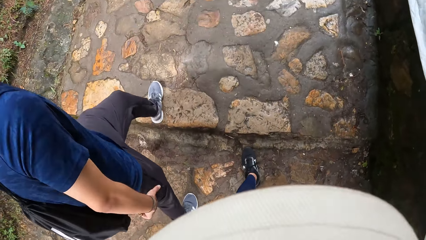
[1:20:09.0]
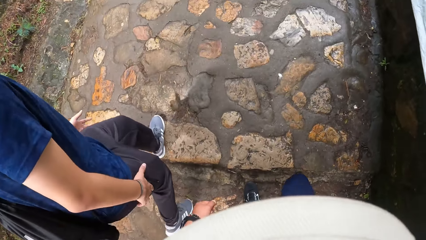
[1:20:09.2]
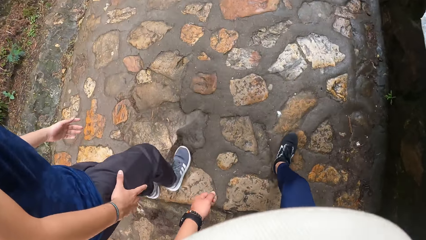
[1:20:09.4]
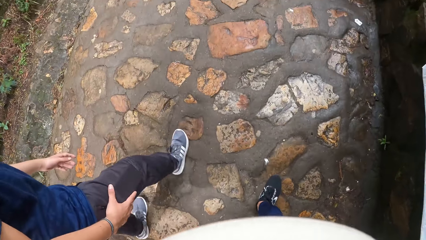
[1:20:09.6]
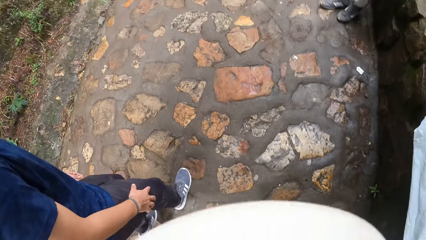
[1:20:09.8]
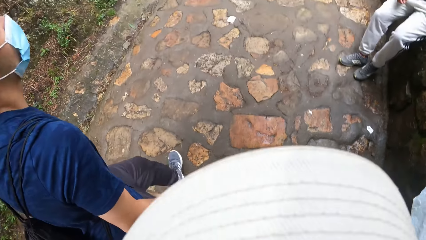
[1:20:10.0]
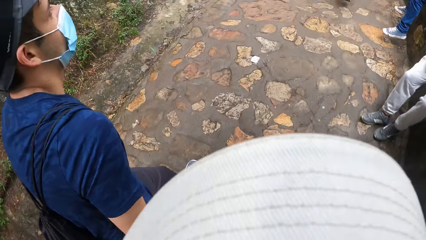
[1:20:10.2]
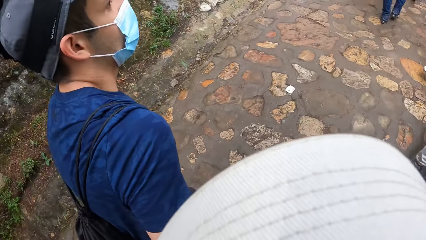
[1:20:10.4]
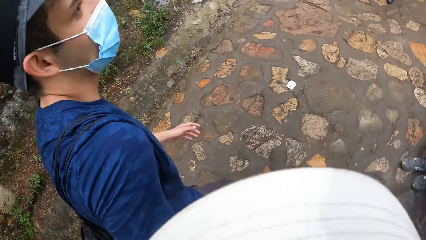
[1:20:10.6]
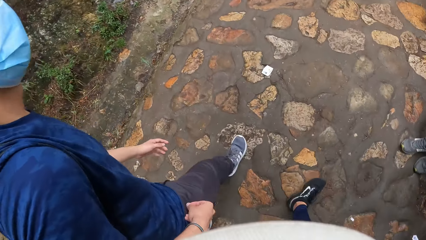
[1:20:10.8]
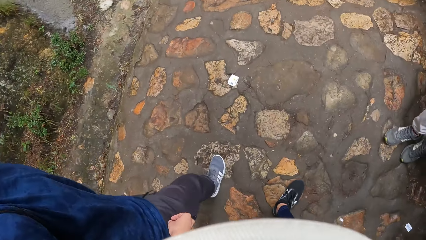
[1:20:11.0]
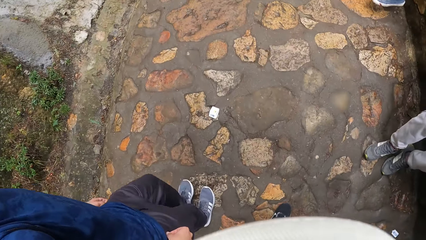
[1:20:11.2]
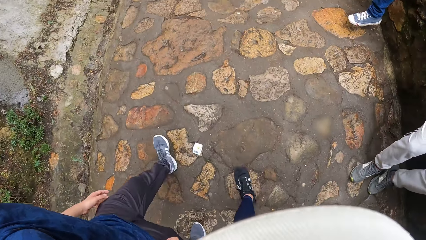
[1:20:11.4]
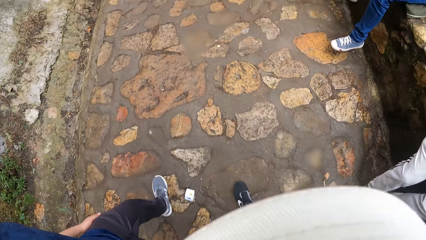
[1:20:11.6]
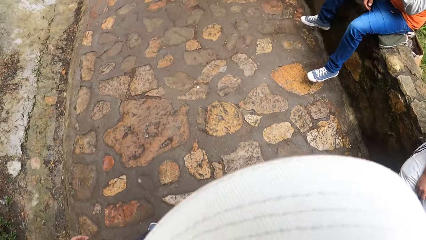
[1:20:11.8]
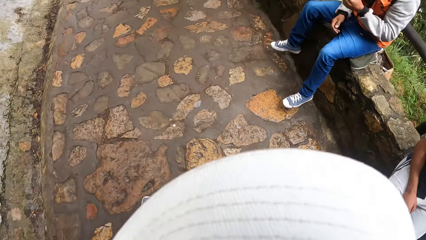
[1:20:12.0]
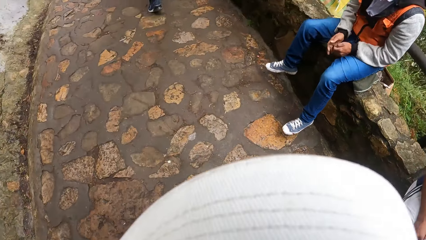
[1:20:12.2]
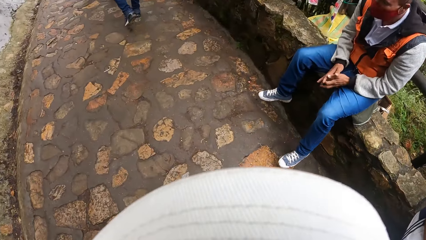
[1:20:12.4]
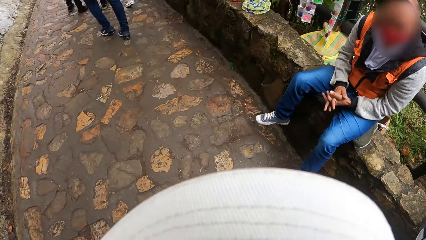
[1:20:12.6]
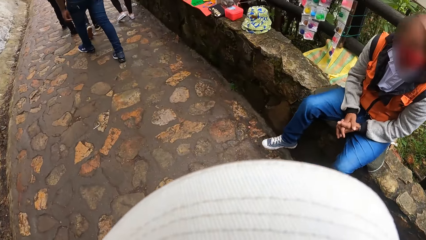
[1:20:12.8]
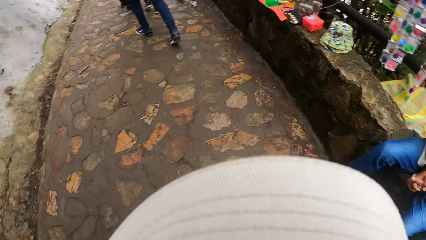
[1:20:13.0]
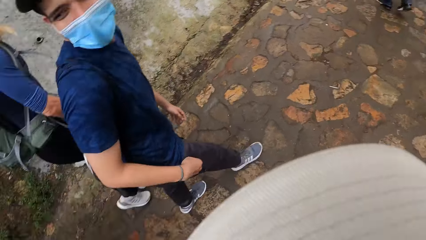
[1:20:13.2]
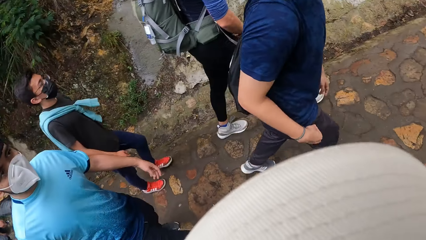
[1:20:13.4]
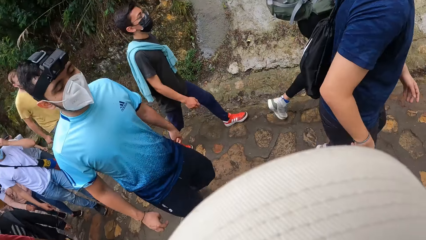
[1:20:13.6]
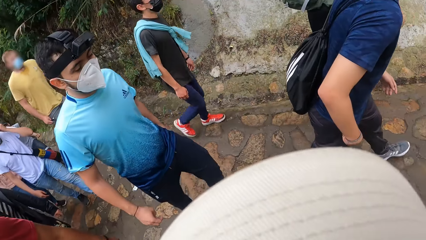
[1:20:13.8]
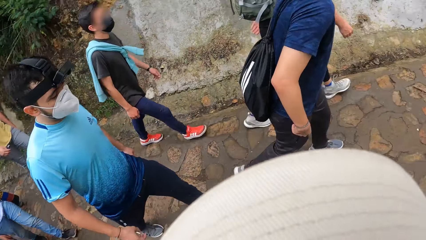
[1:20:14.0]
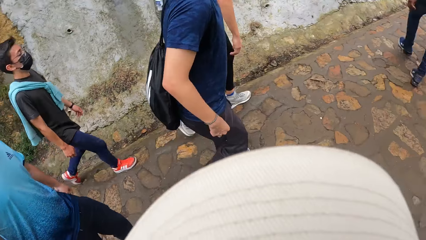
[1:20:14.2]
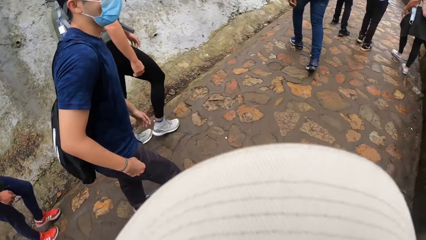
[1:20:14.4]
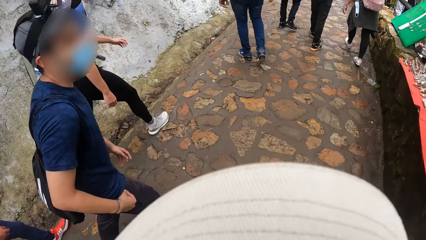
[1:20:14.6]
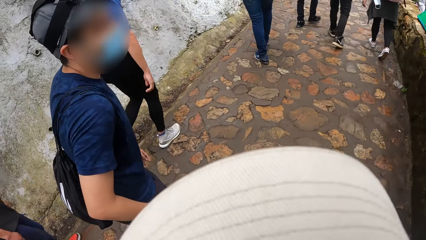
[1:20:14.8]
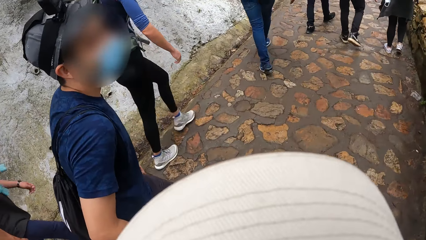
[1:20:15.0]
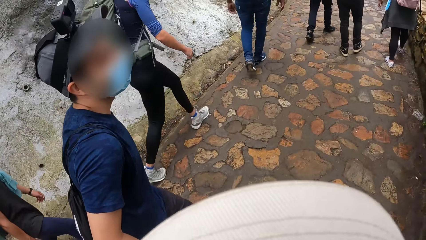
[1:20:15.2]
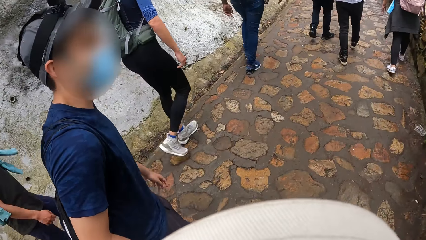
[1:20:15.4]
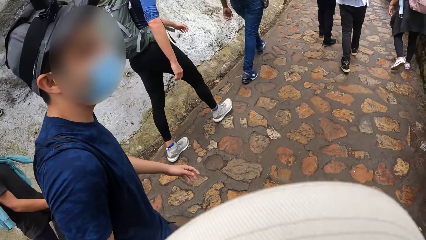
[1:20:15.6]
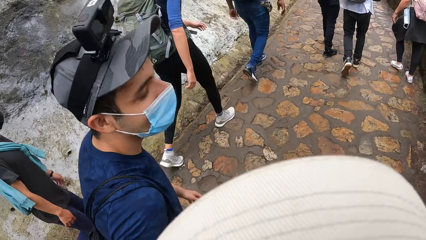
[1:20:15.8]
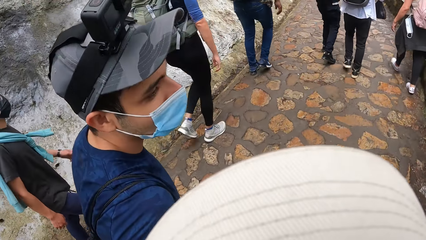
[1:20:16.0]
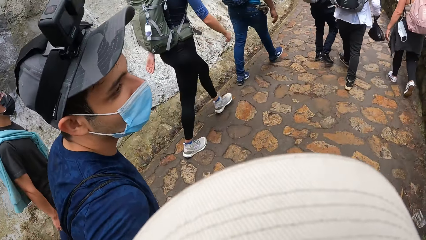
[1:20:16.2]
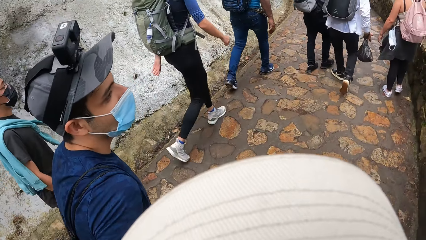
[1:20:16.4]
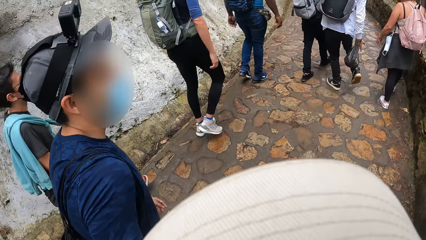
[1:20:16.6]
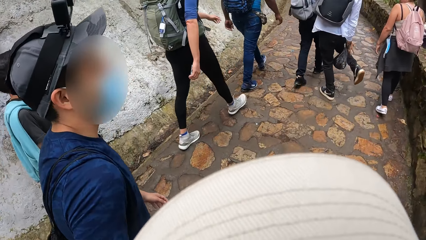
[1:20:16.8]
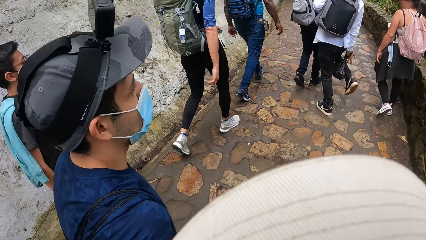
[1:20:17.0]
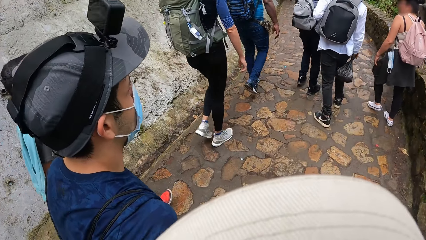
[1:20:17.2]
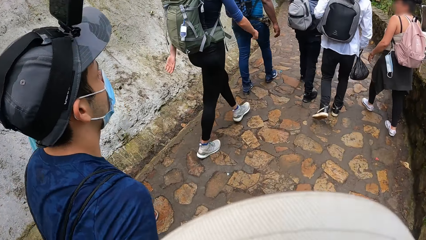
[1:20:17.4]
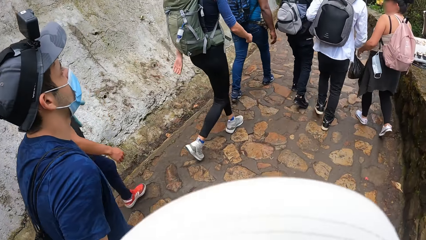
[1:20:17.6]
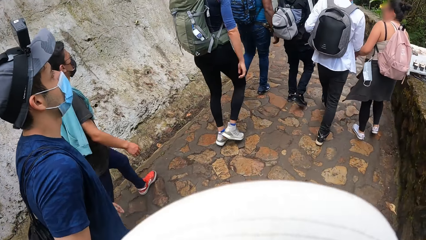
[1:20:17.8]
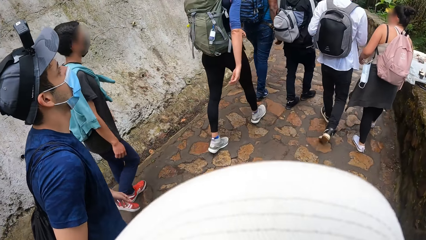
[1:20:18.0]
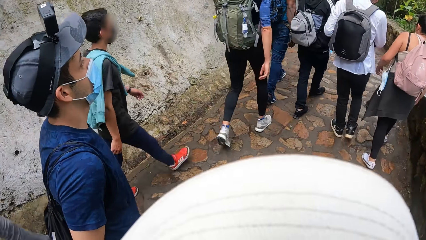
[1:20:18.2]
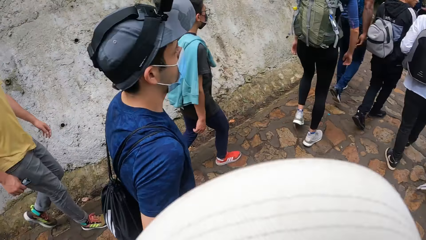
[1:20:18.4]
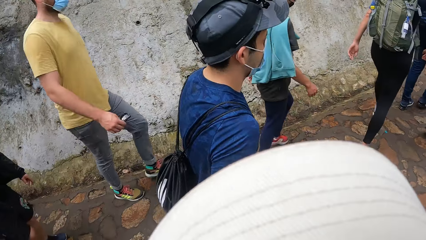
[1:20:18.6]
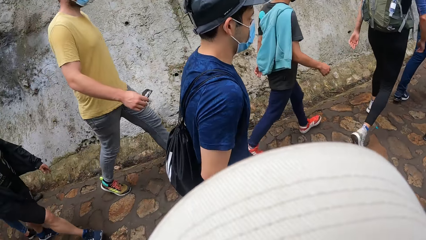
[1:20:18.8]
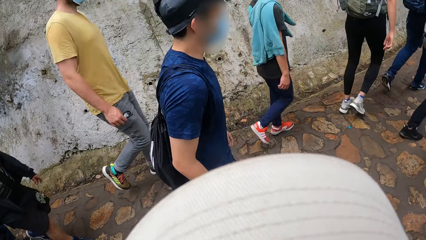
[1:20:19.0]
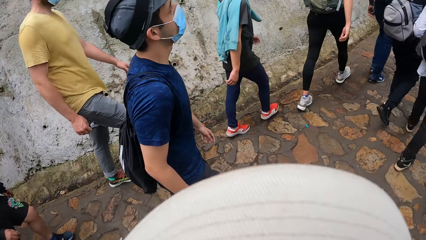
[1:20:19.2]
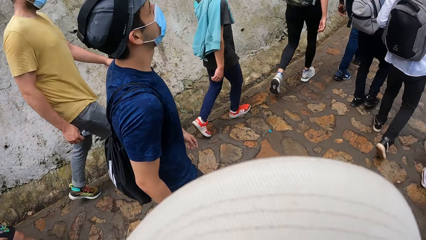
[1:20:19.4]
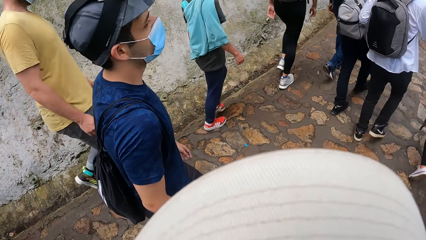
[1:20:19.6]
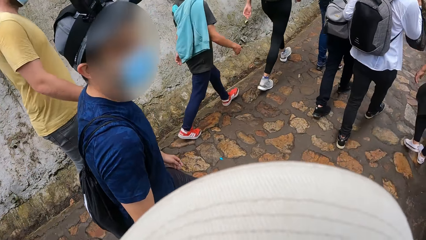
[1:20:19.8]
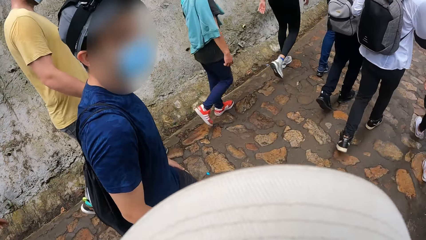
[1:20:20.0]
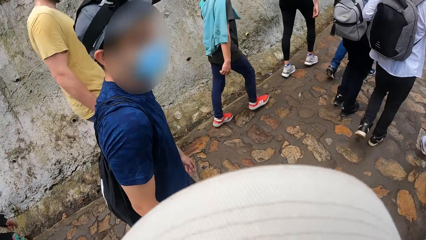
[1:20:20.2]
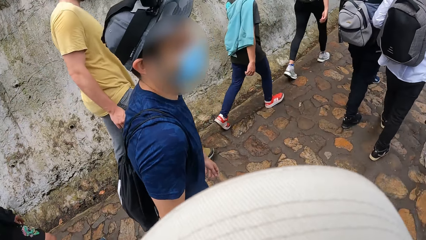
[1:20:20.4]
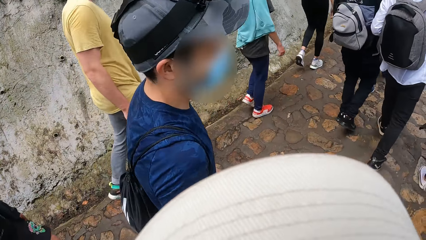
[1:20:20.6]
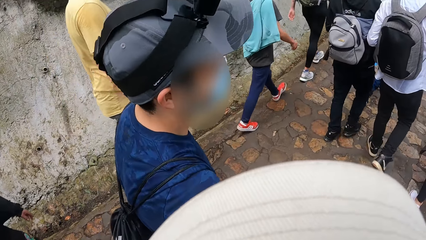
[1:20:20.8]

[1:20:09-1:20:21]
The camera wearer looks around to other pedestrians on her back. She walks along the pavement.

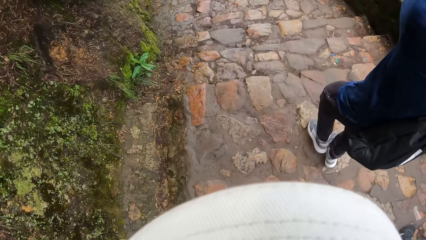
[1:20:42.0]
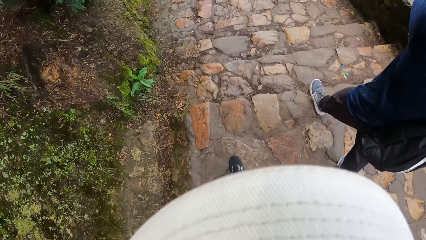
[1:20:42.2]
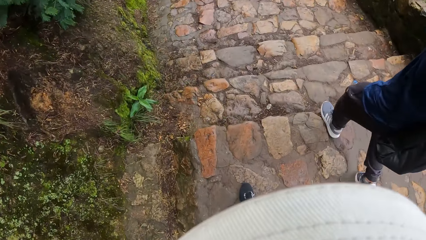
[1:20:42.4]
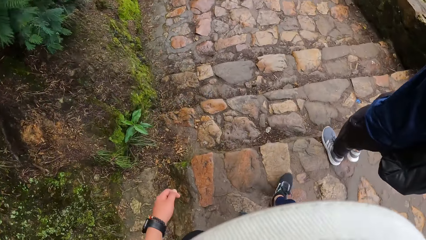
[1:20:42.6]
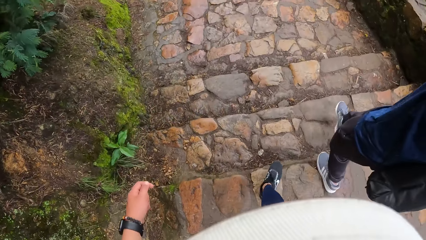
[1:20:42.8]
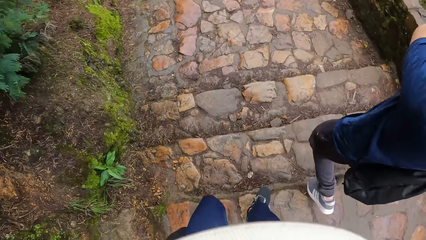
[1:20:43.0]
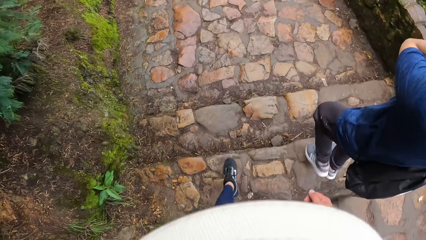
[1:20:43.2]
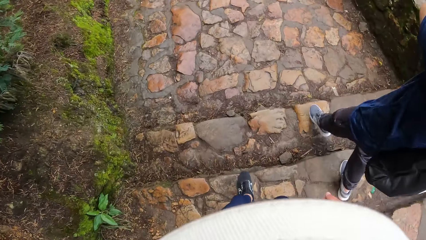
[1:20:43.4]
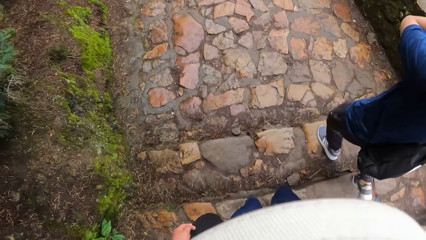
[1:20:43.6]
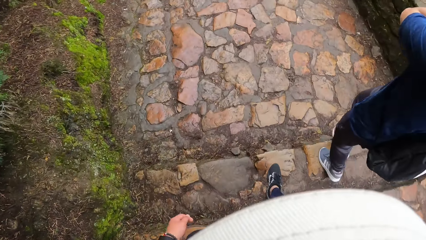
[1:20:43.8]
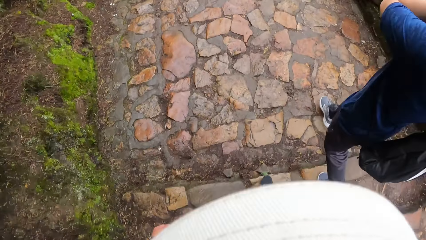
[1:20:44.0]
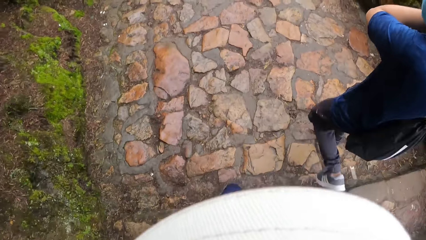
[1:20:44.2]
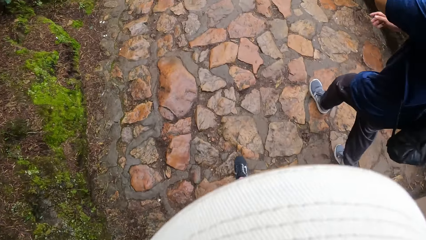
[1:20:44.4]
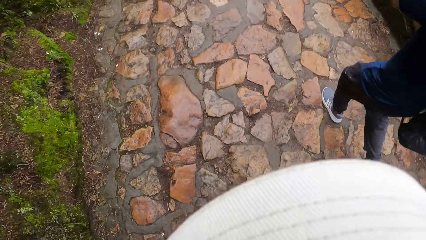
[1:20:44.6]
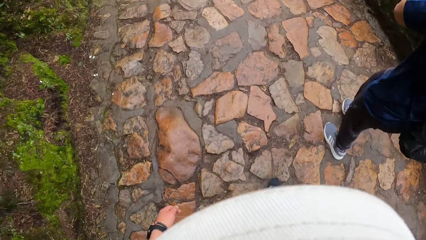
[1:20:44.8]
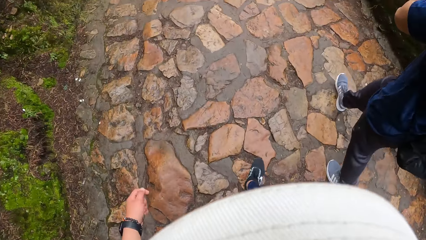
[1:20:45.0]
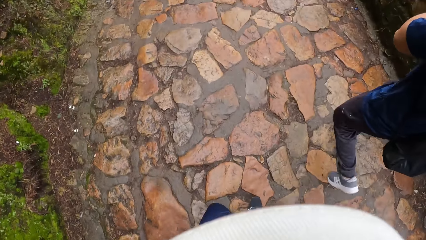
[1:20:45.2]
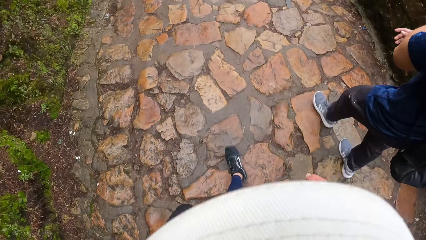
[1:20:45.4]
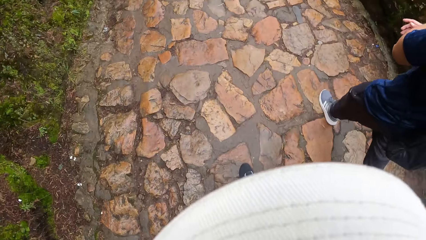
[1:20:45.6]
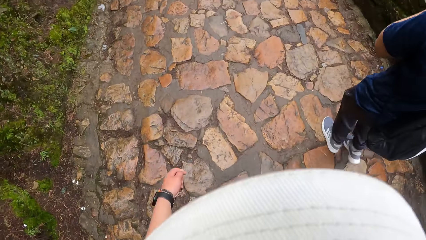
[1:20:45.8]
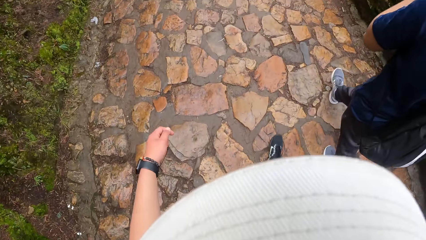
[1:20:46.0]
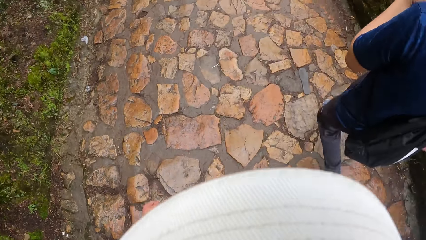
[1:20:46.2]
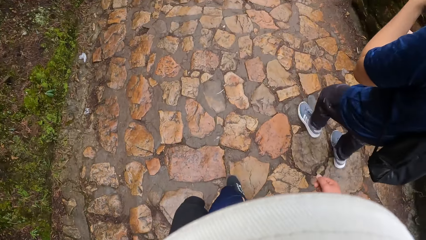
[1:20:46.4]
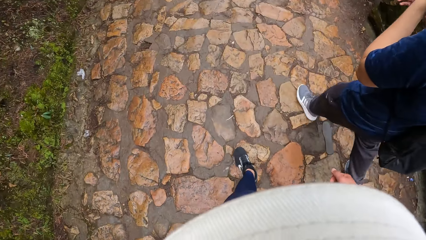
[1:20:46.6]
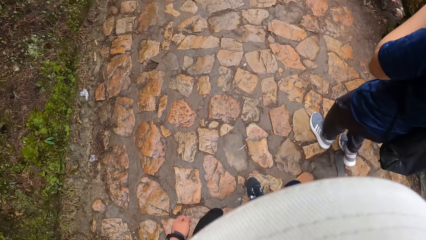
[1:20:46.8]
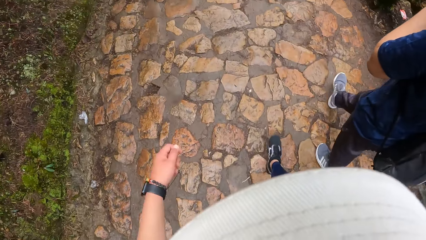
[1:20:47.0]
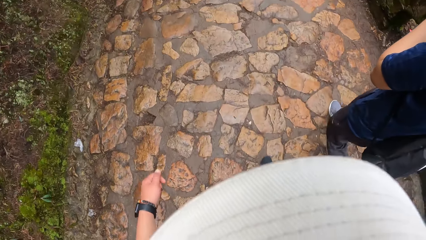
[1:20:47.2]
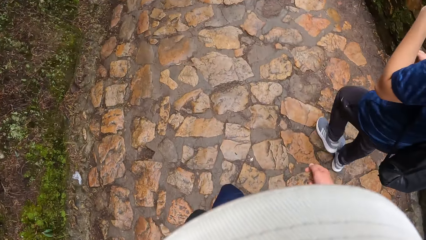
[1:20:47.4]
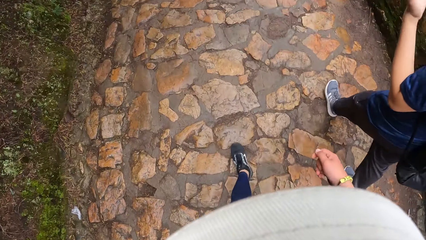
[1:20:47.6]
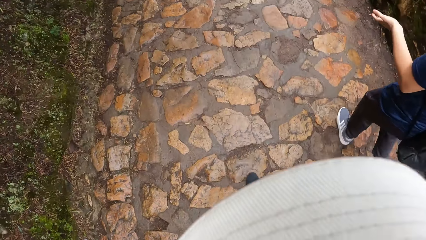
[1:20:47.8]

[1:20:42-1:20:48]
The camera wearer walks down the hill.
